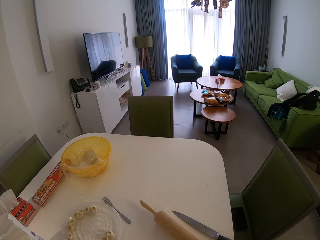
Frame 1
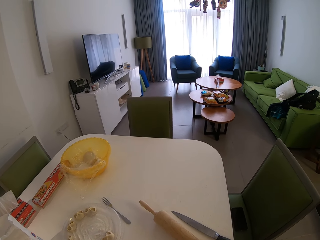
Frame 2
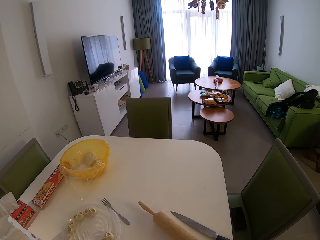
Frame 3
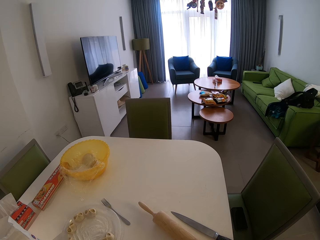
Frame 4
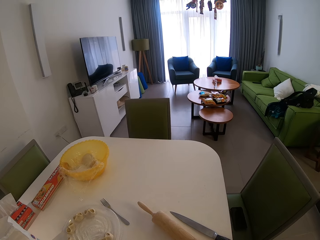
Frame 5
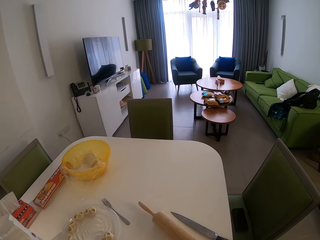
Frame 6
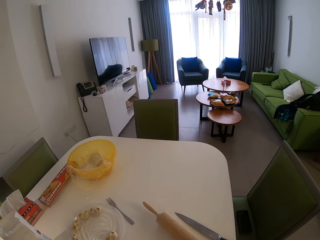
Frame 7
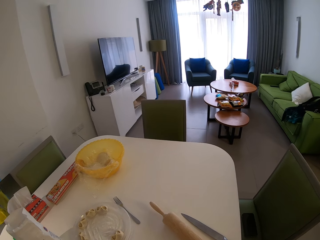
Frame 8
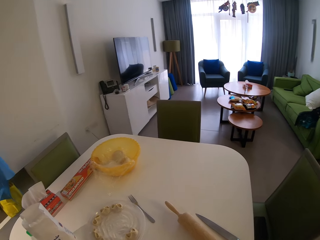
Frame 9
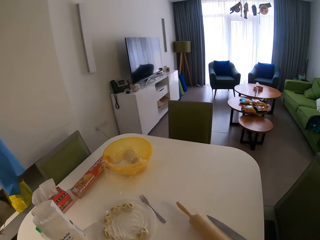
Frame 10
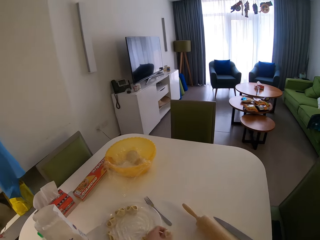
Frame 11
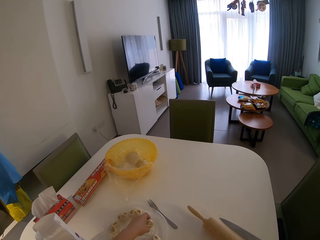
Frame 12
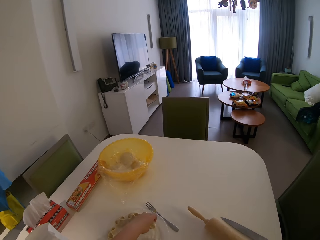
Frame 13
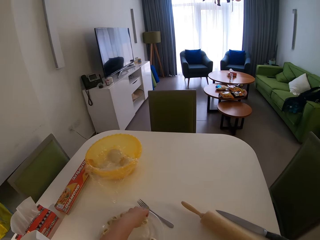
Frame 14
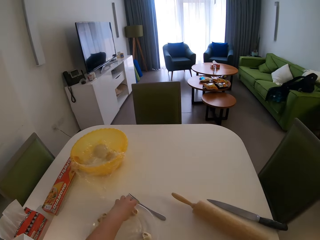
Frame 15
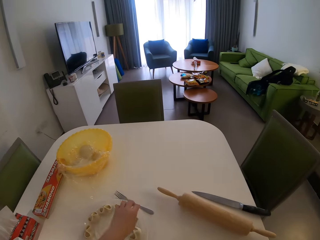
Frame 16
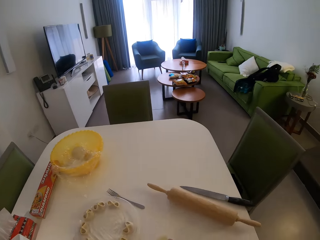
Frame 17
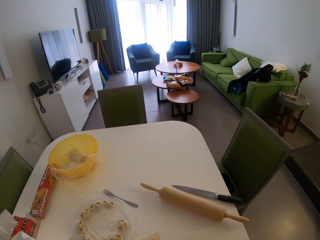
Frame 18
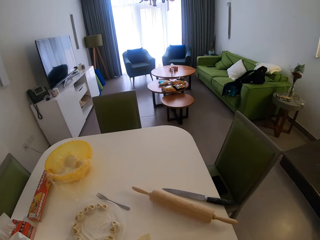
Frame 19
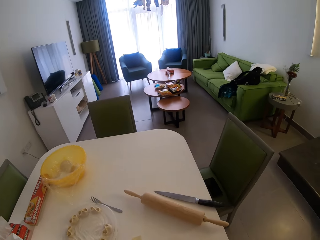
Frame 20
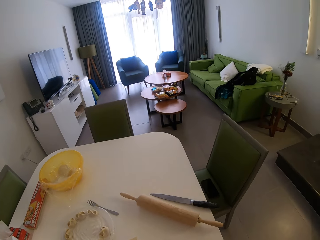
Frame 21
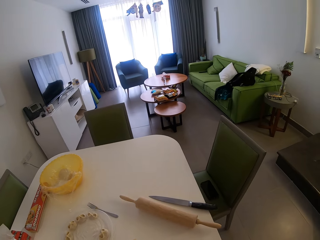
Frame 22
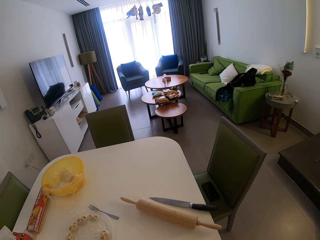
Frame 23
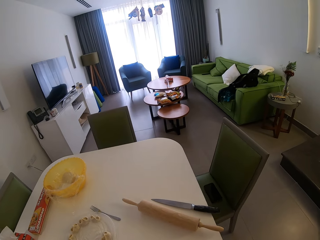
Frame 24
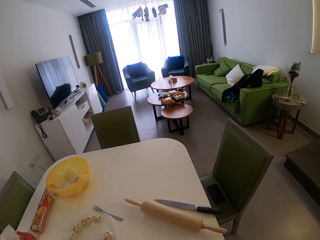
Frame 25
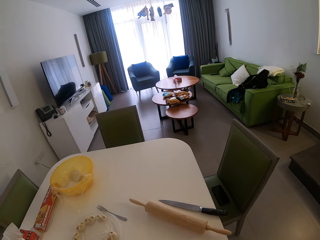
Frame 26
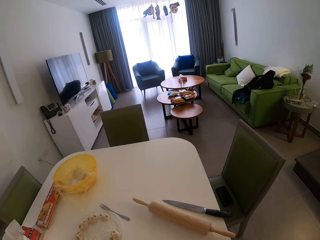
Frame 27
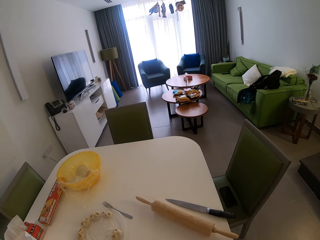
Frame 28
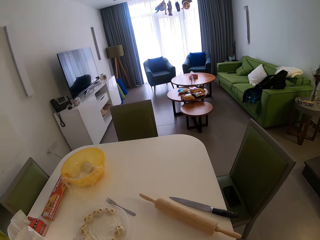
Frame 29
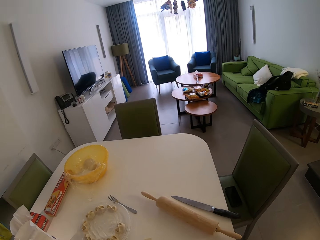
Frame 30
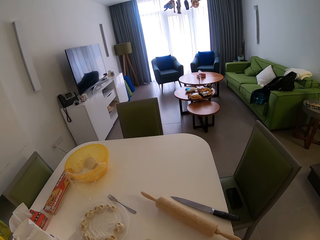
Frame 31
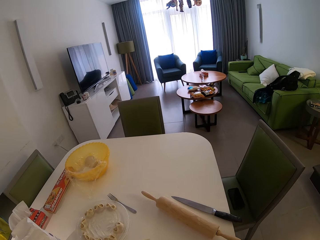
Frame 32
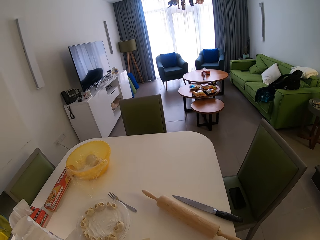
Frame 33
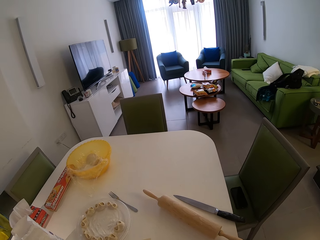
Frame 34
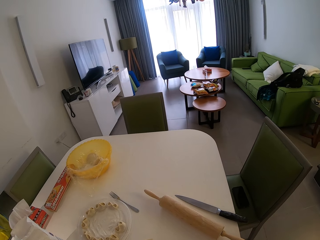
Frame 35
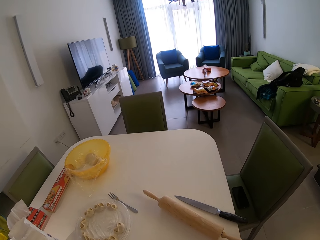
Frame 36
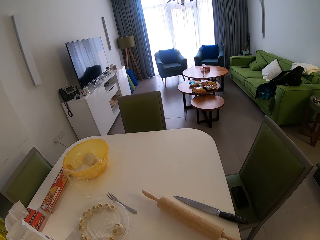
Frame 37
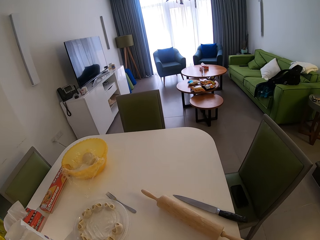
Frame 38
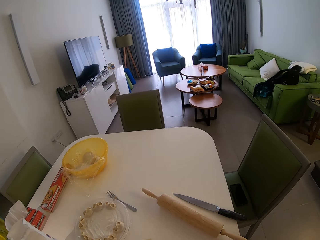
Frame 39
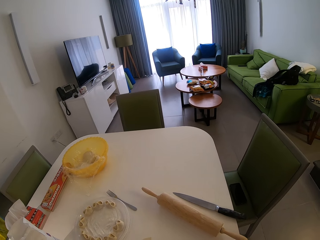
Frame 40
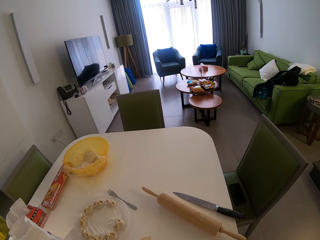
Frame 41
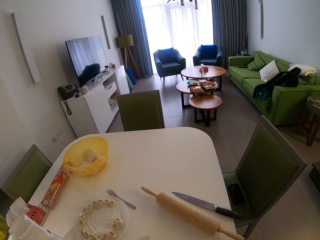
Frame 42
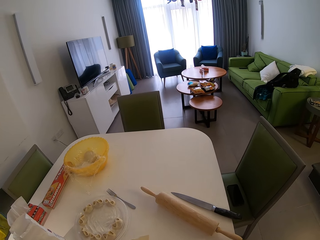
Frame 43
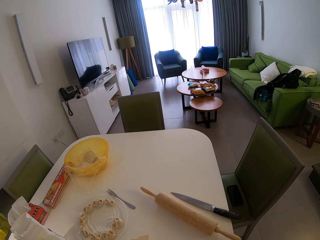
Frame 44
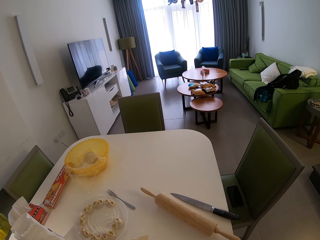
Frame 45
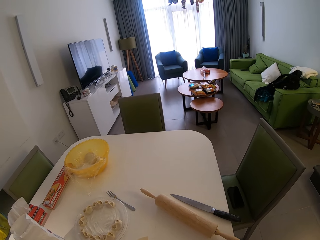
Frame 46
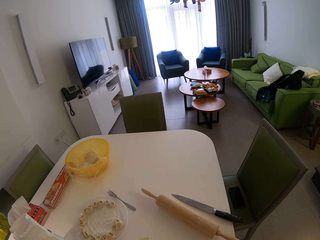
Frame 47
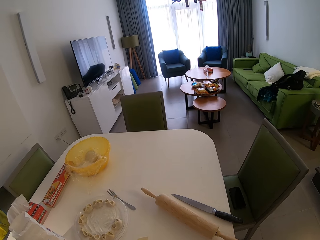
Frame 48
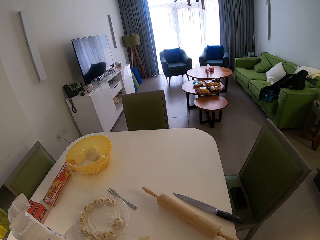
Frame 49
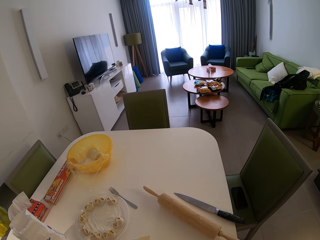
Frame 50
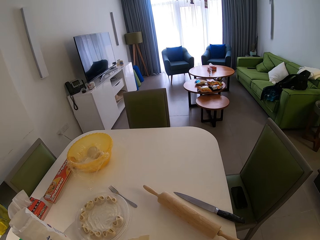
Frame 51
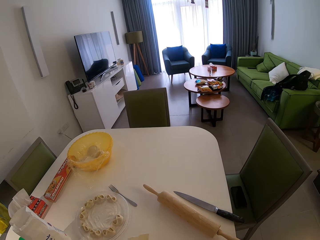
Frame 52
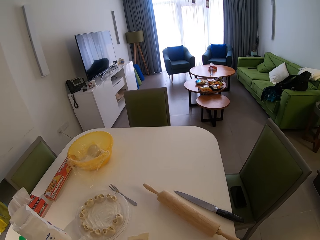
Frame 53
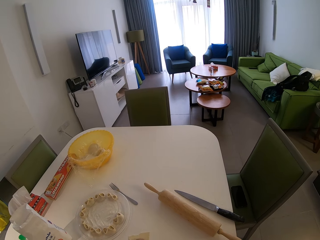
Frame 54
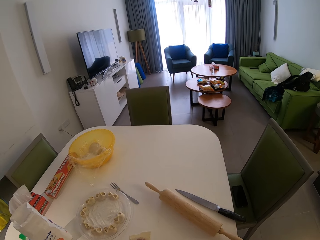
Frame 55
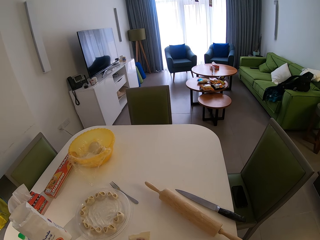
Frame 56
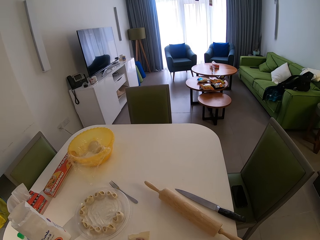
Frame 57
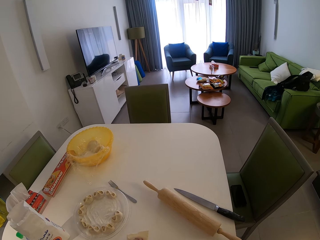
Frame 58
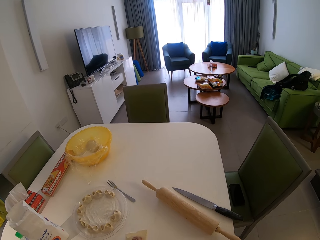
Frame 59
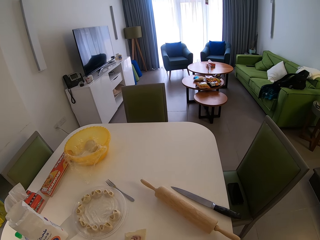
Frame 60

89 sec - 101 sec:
The camera wearer puts cookies on the plate.

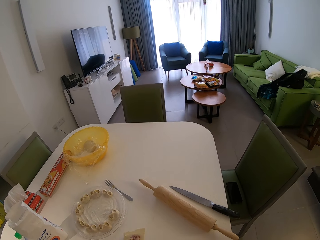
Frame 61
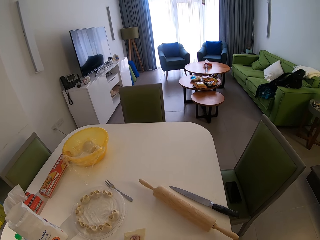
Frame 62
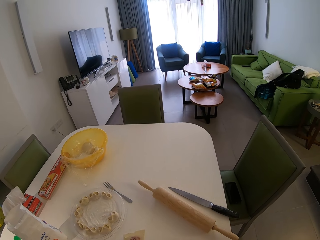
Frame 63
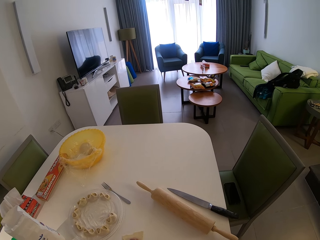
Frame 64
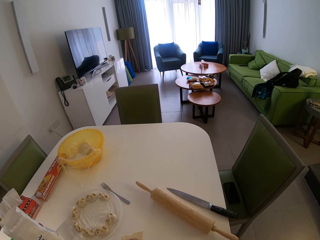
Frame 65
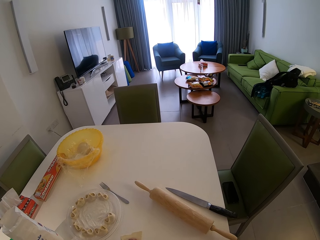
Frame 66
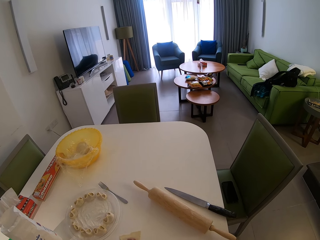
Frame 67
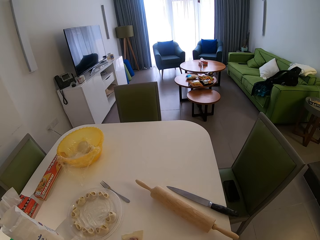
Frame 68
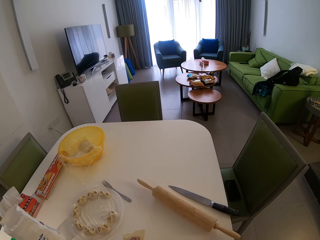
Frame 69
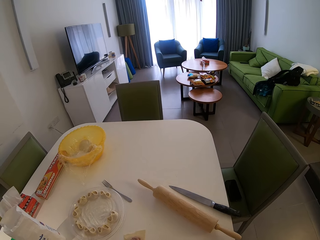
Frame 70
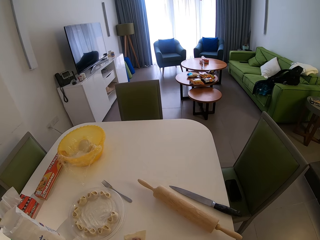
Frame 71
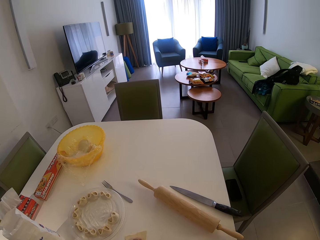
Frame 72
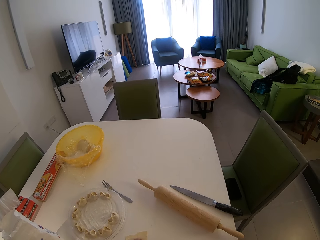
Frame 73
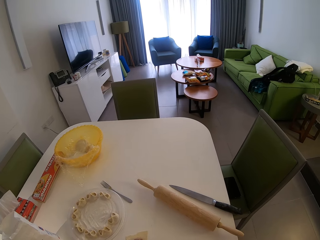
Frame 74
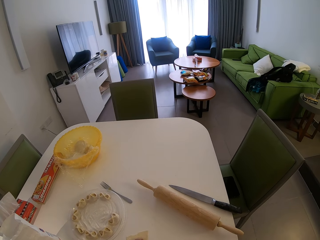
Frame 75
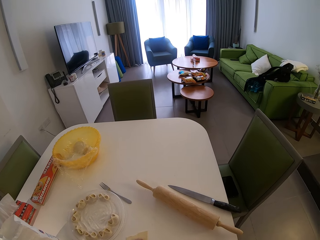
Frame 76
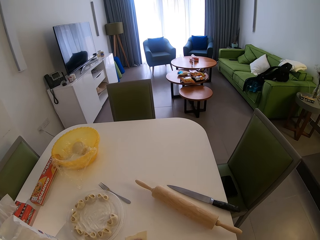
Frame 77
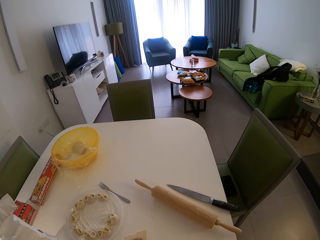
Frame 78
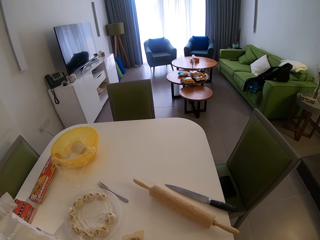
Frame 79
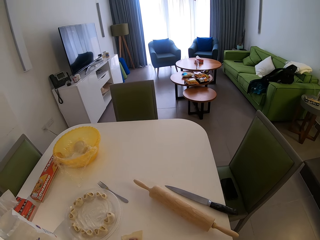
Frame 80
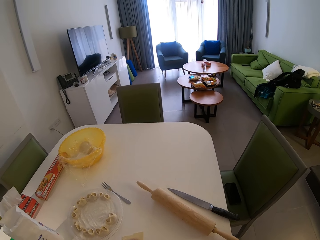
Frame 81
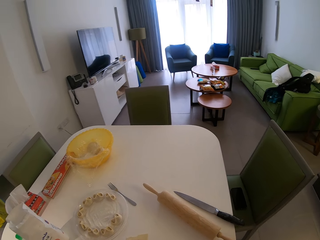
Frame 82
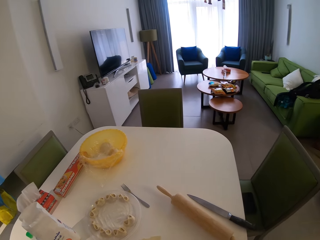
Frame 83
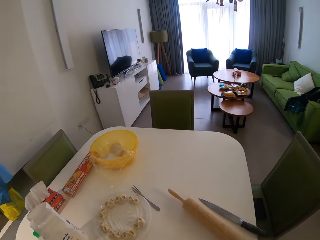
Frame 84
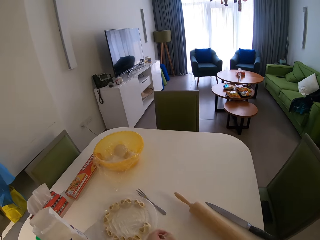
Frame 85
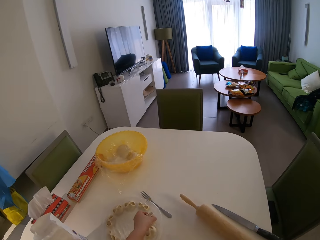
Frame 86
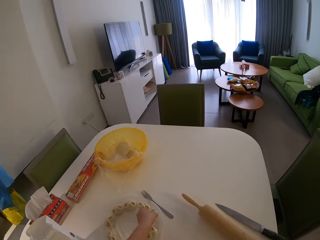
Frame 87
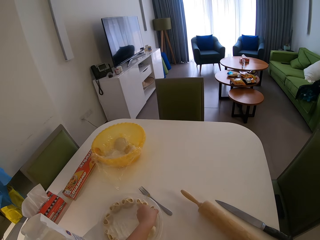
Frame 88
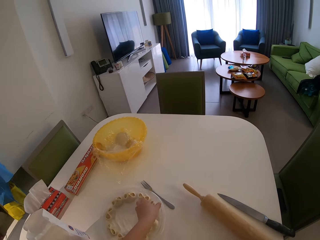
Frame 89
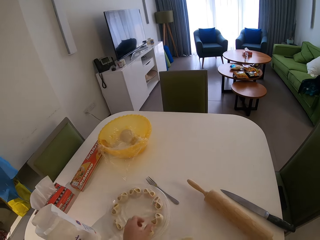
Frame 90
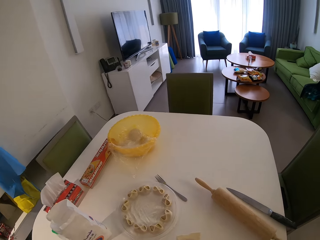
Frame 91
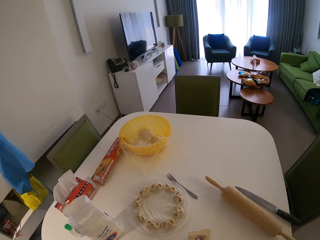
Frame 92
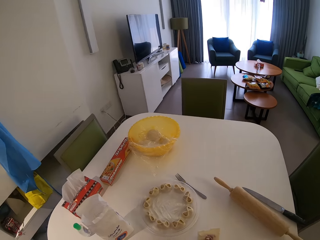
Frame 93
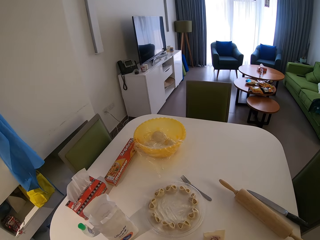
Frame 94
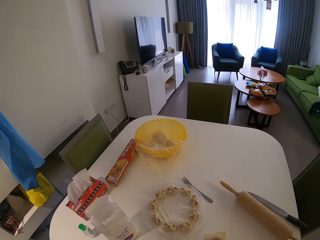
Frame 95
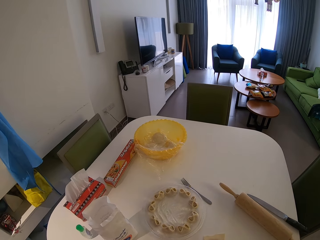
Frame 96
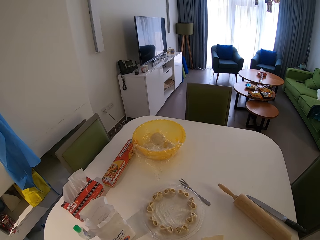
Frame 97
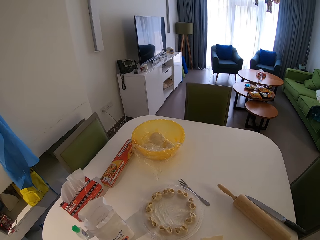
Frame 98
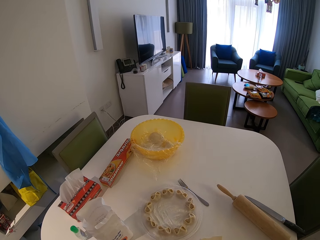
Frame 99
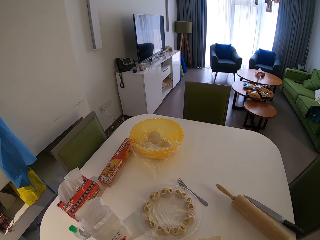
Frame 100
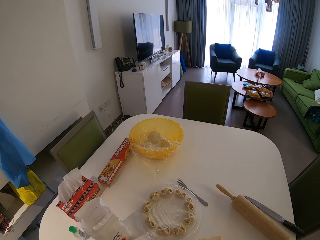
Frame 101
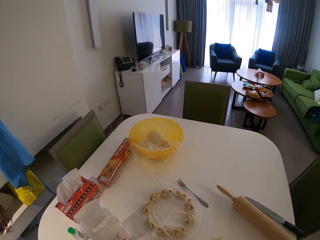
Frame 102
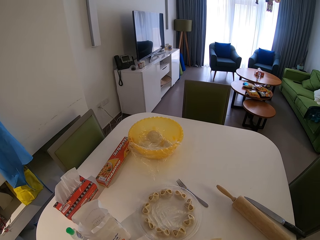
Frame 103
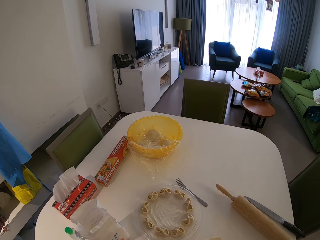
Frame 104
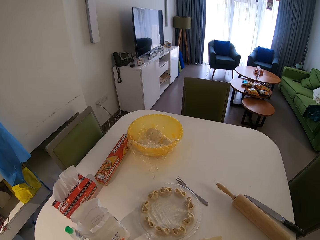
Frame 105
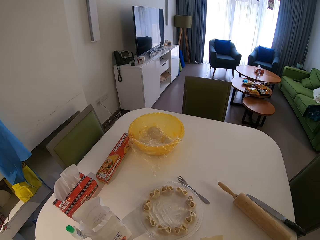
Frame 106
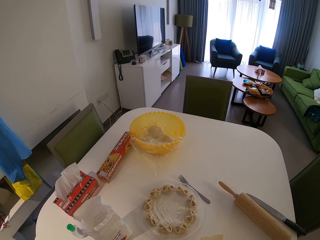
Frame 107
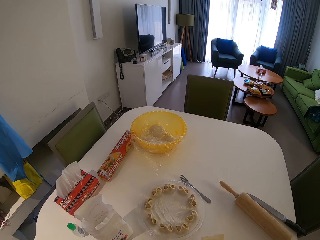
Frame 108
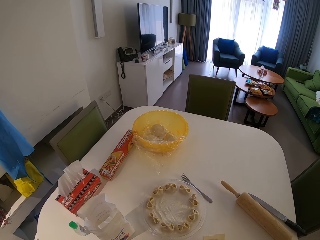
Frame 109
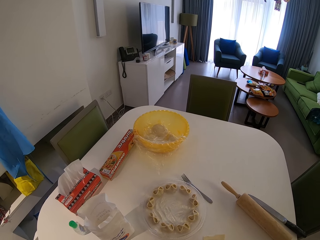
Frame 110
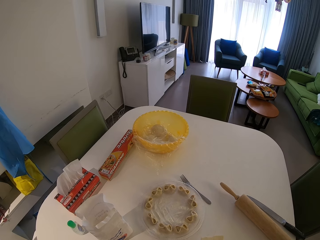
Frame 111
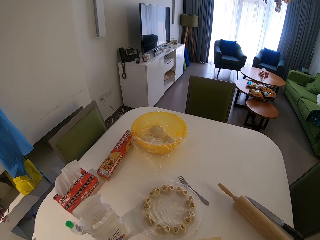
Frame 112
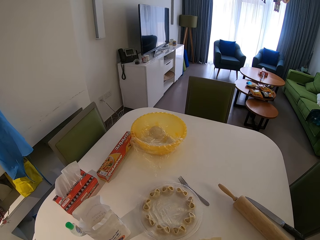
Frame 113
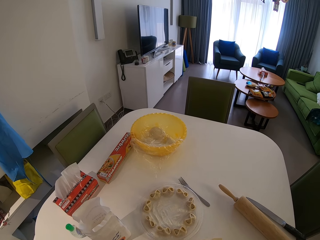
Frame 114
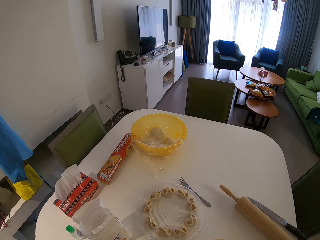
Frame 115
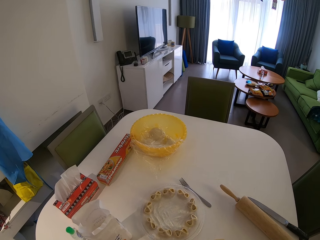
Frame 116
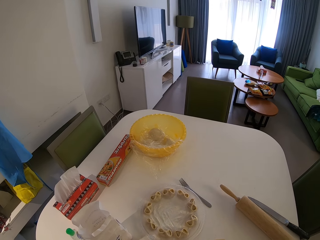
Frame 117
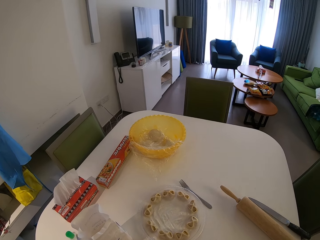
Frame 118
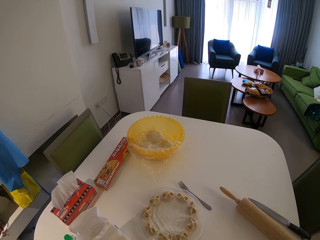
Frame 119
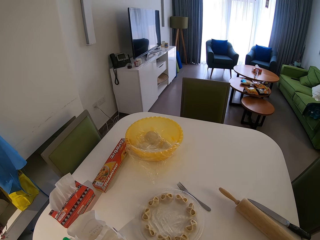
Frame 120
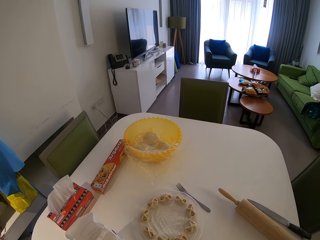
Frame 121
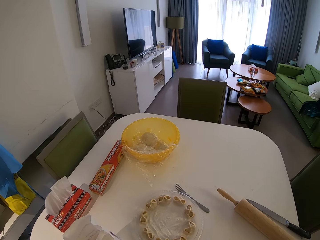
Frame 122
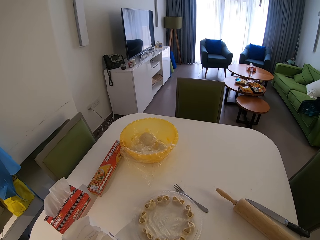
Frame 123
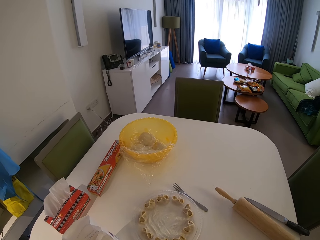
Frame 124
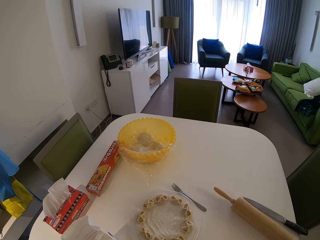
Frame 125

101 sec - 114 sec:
The camera wearer puts another cookie on the plate.
